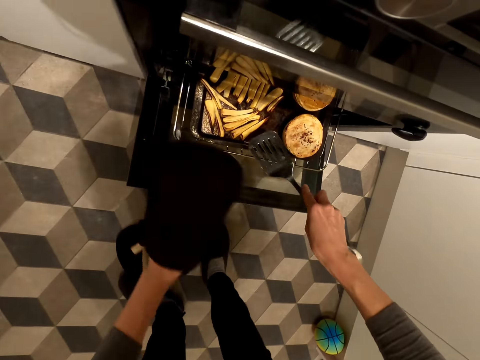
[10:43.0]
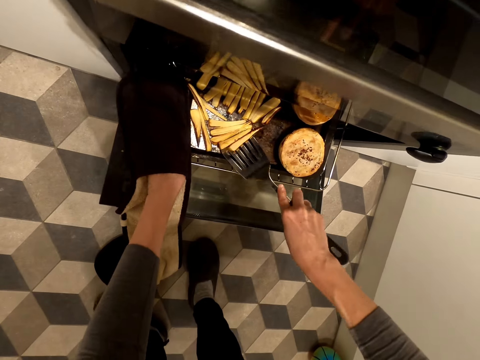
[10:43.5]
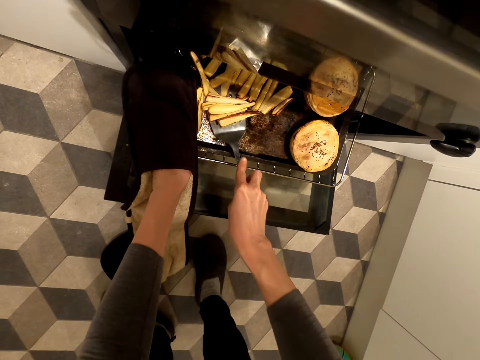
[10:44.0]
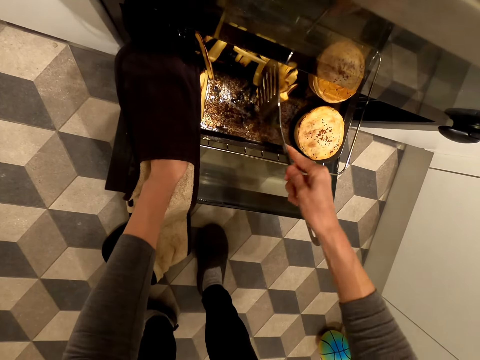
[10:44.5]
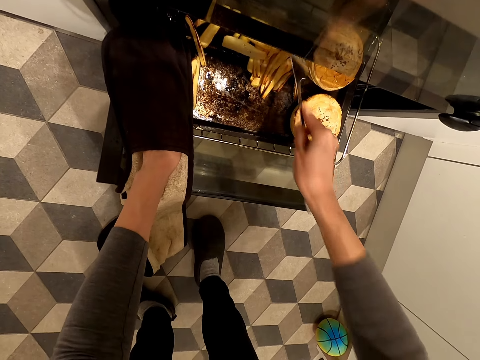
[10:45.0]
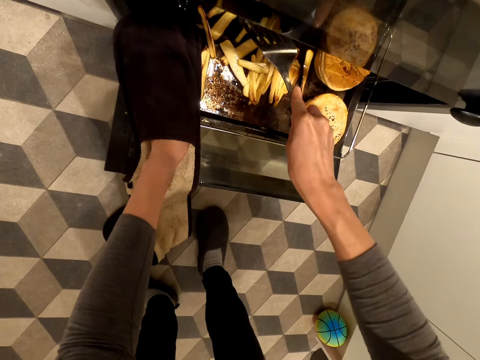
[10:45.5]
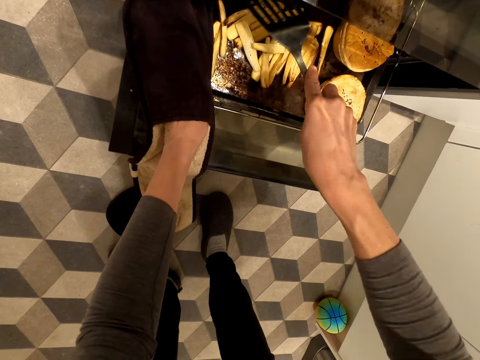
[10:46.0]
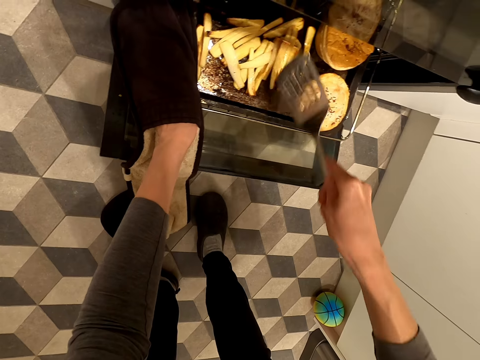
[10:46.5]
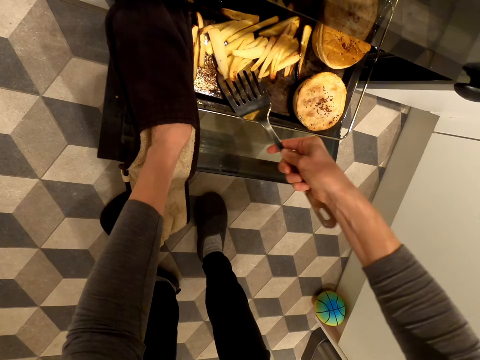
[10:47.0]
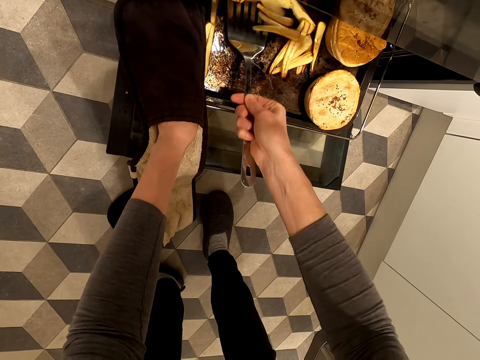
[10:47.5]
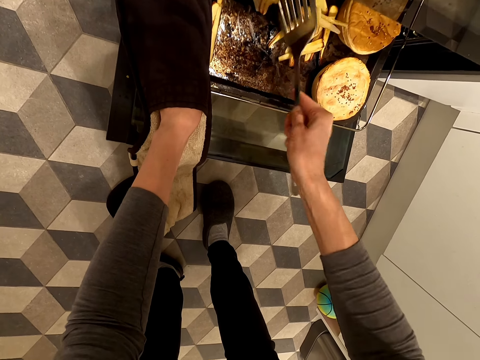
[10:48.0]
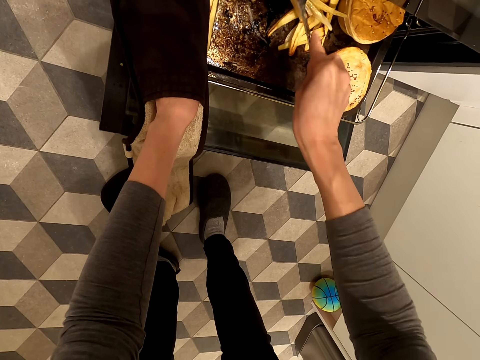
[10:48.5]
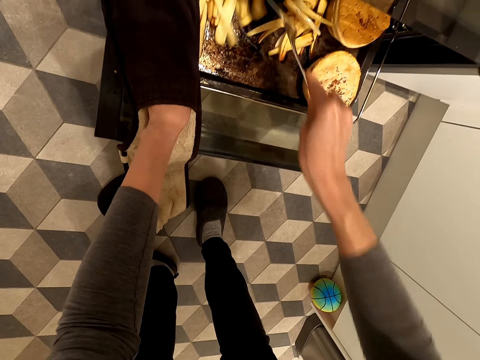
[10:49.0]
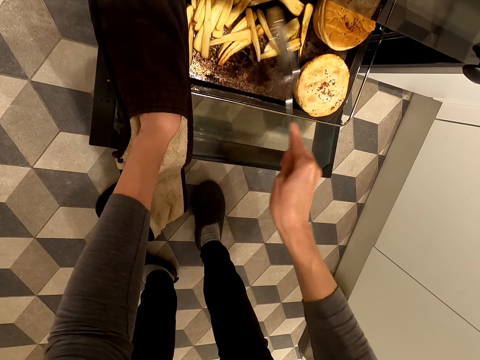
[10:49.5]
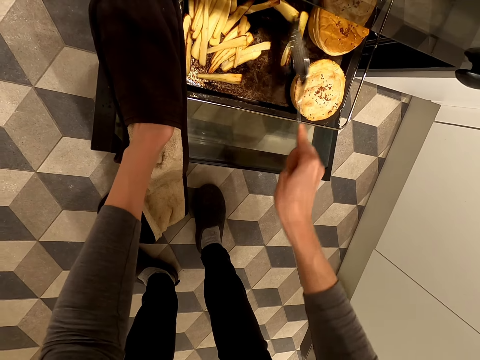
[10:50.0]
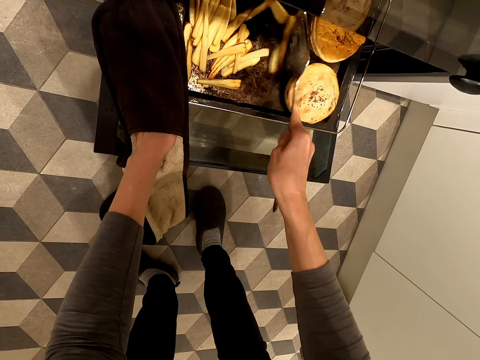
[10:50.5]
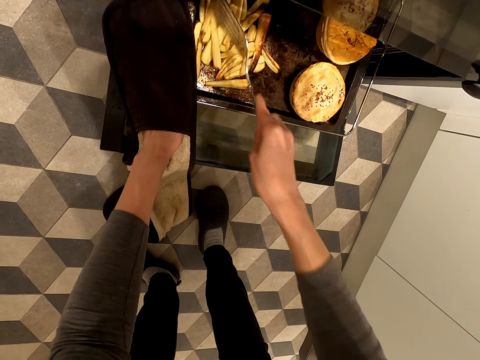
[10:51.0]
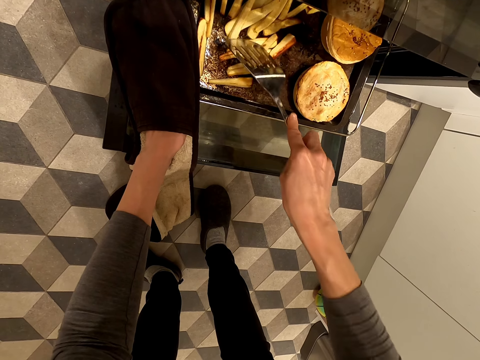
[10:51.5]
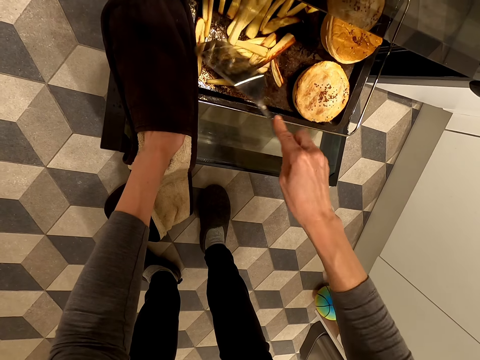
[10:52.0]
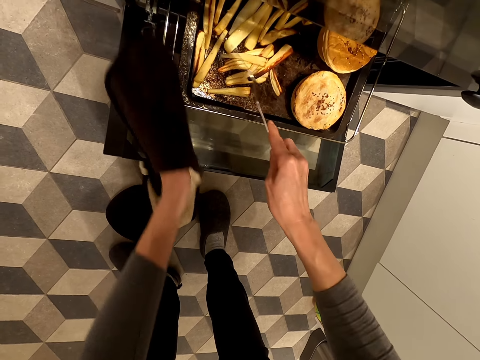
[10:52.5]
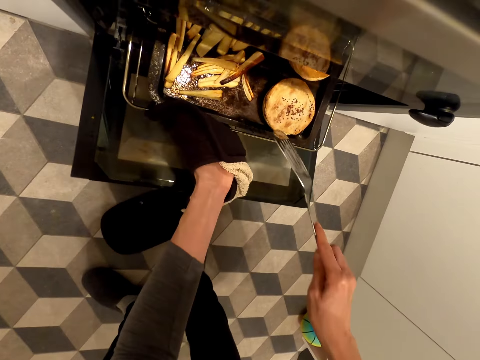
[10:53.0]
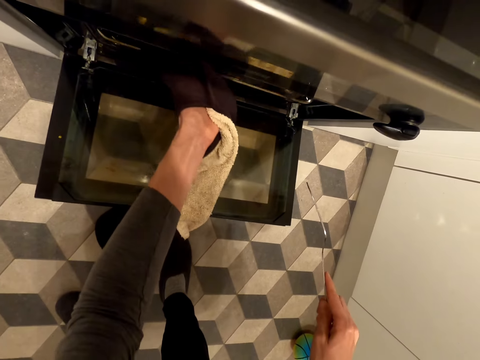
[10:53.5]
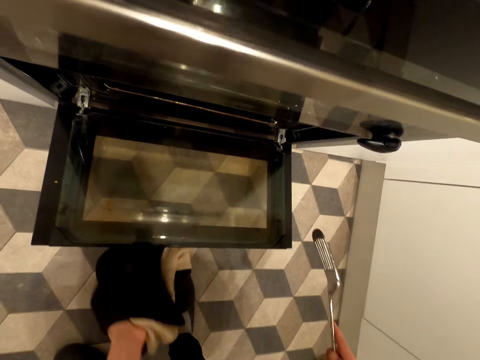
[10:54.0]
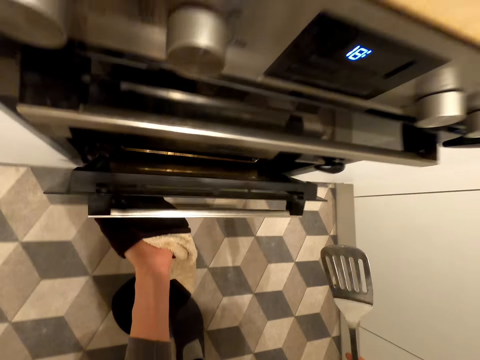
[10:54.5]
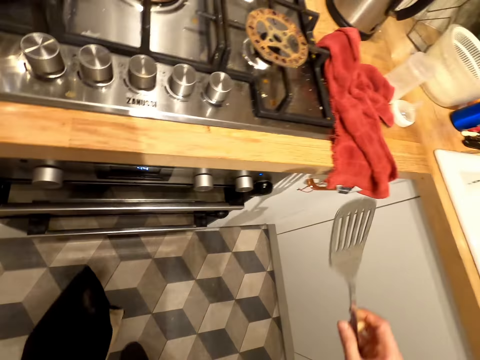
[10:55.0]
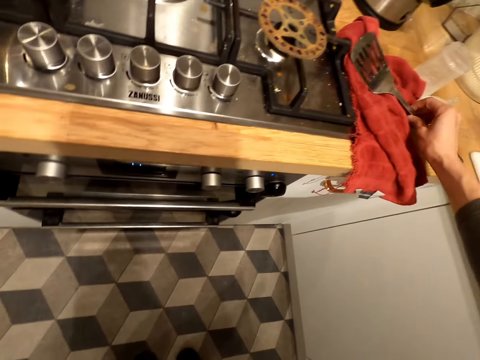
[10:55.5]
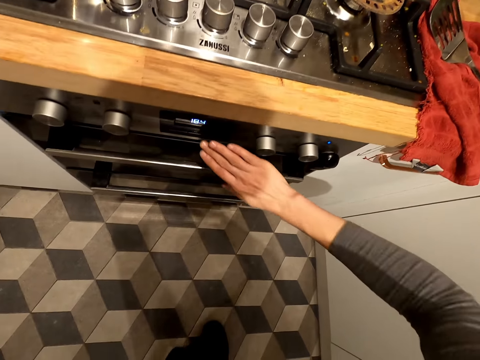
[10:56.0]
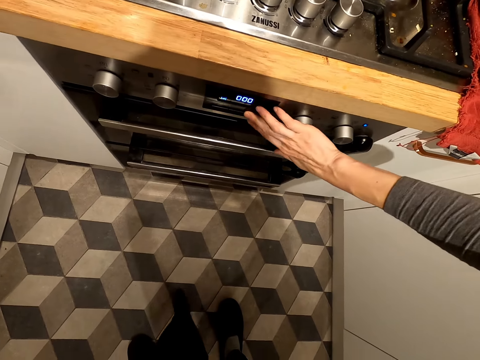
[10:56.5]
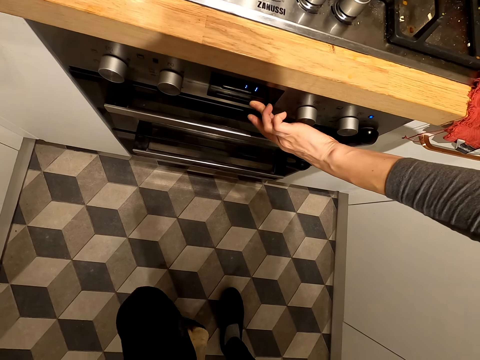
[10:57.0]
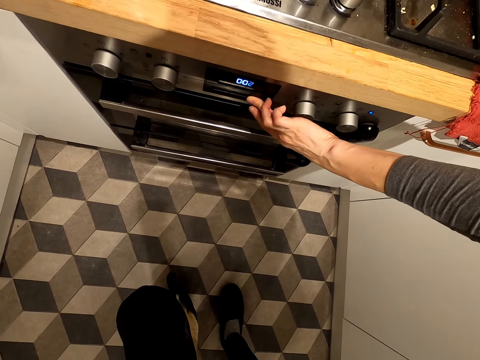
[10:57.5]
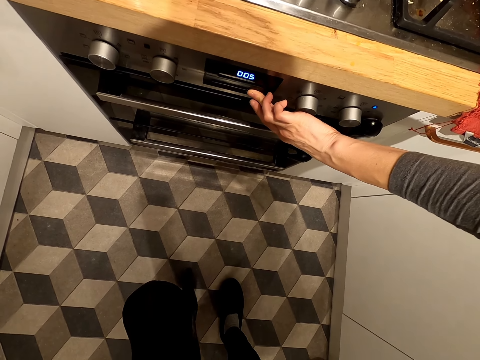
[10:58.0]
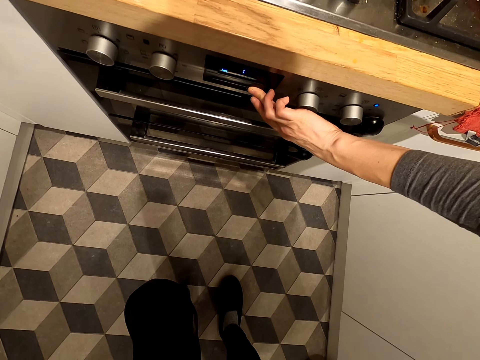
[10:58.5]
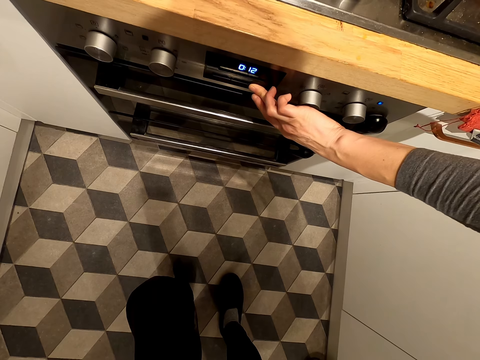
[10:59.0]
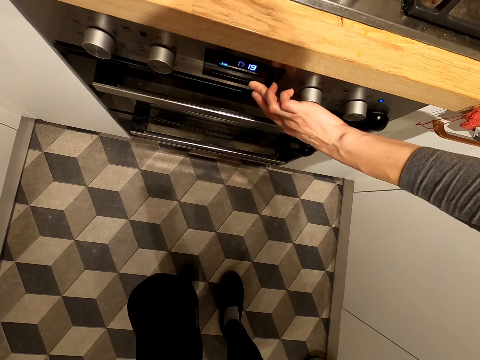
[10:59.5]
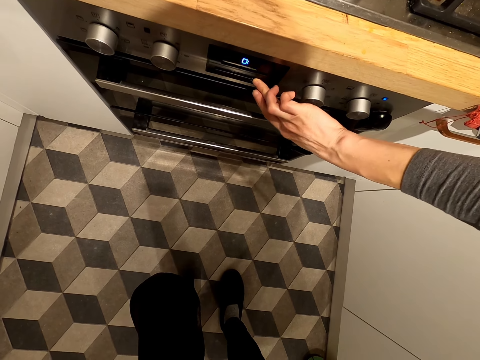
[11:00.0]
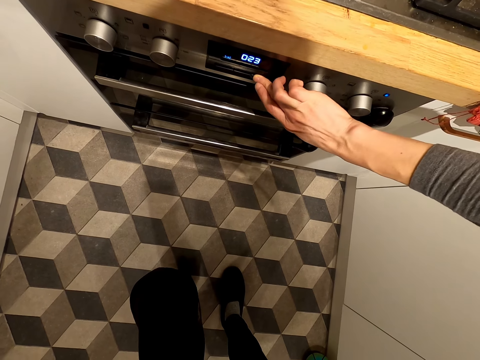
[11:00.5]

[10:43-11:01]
The camera wearer wears an open glove. They stir the fries. They turn the snacks in the oven. They drag the baking tin in the oven. They close the oven. They place the steel flat cooking spatula on a towel. They set the oven timer.

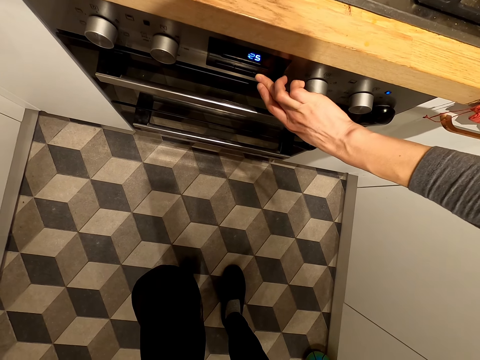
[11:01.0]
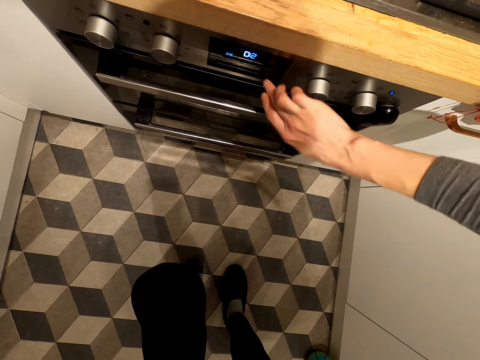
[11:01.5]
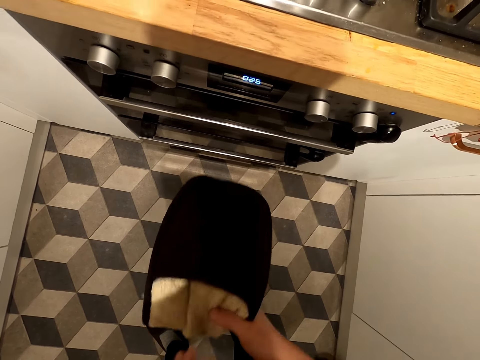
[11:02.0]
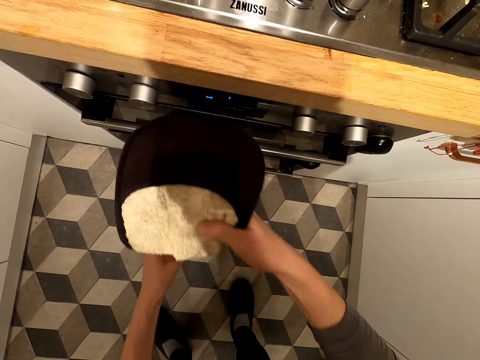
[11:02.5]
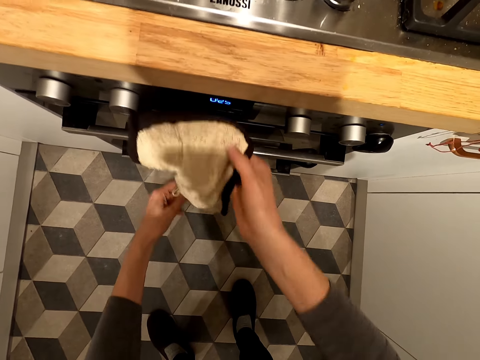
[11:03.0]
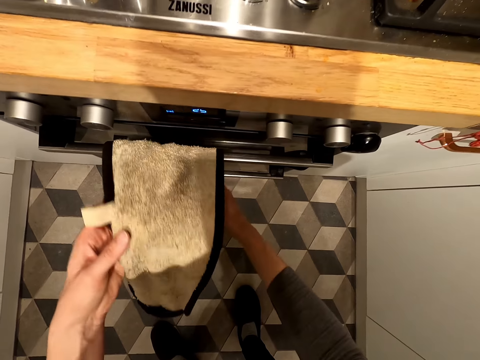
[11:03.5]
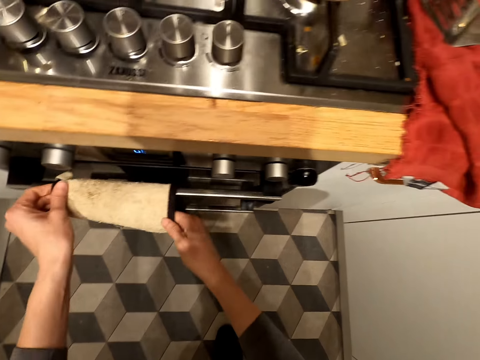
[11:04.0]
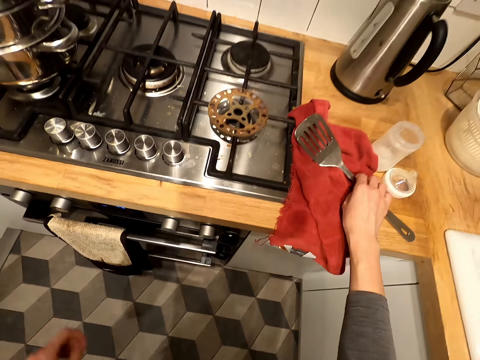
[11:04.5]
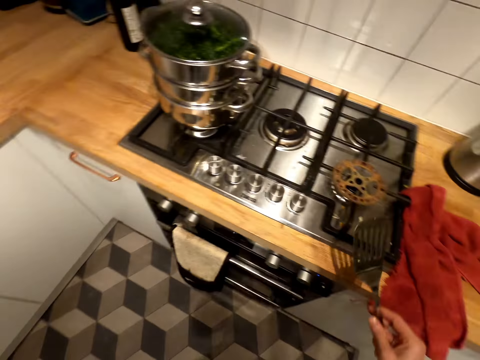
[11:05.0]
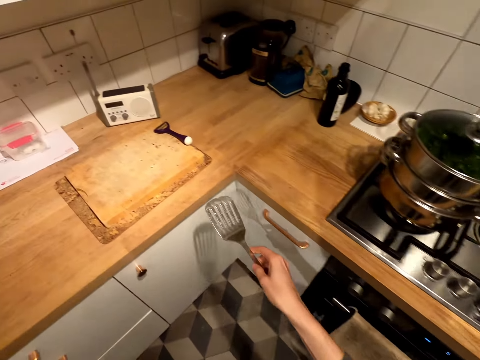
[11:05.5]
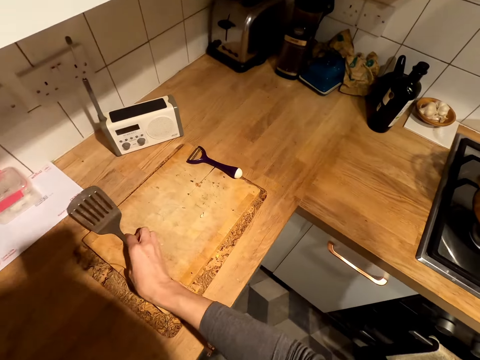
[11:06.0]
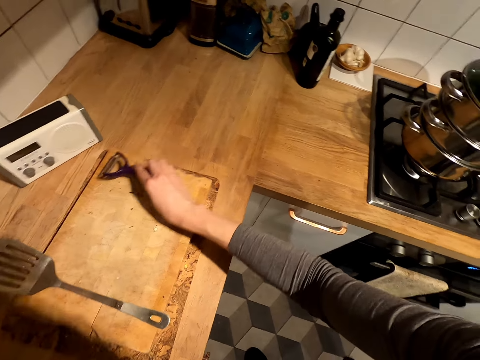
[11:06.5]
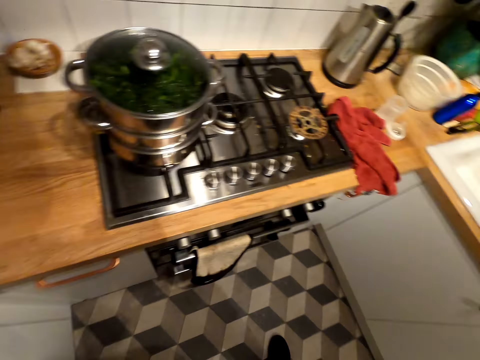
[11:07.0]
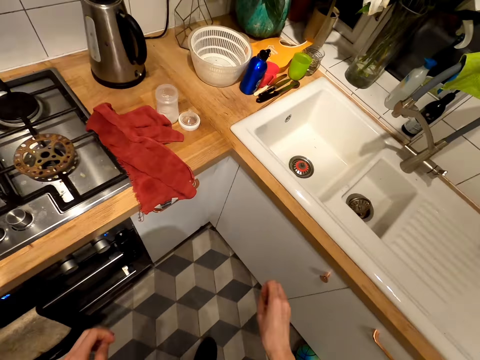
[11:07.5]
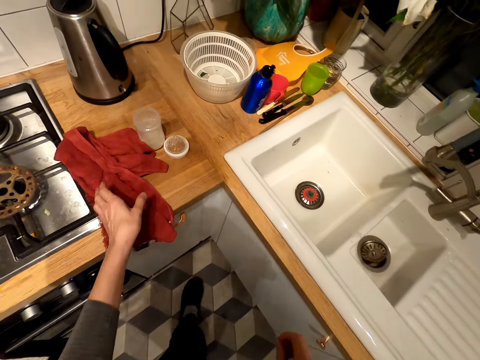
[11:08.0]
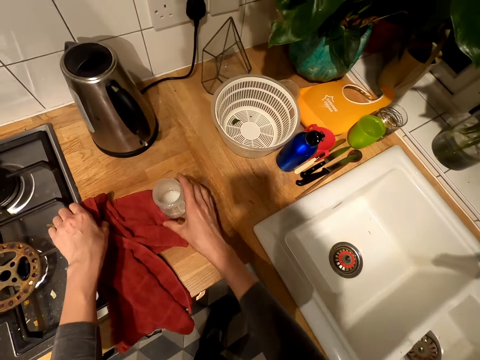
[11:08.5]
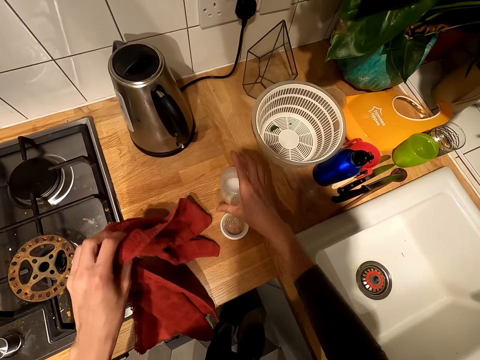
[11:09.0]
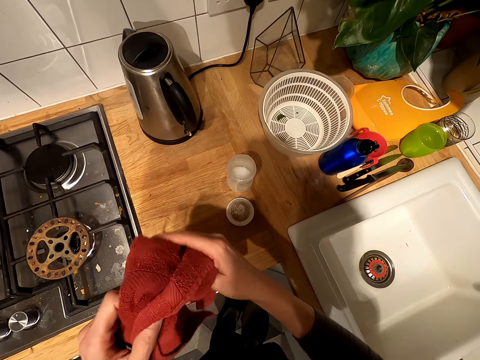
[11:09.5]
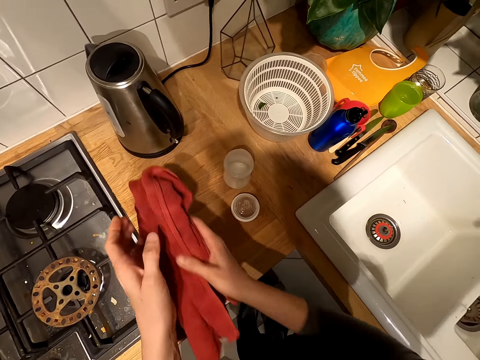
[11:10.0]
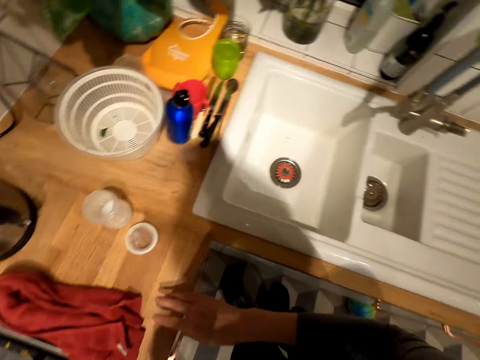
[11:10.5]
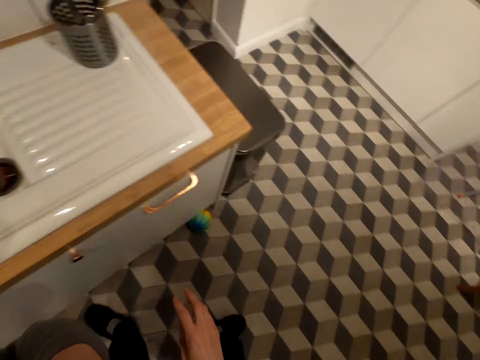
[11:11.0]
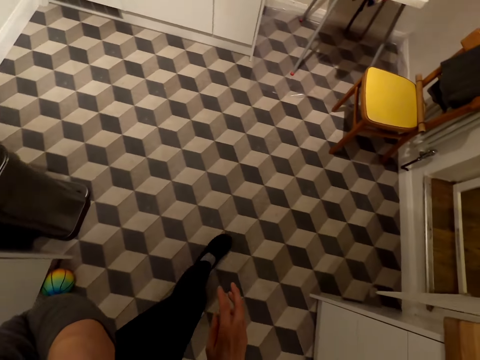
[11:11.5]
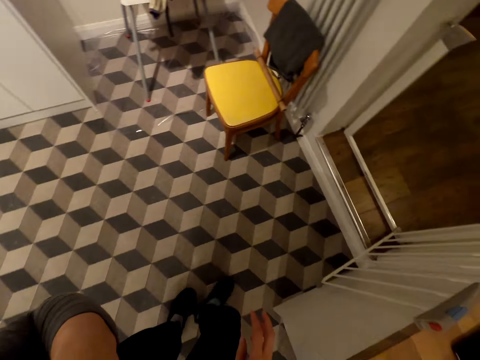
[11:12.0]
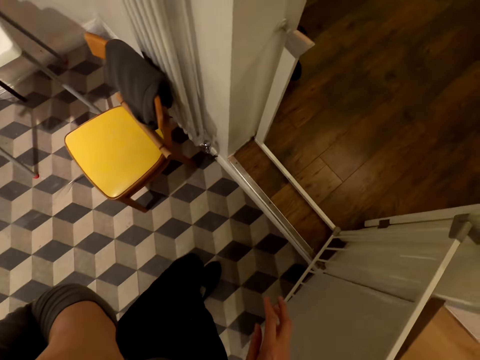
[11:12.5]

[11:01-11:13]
The camera wearer hangs the kitchen cloth on the cooker. They place the glove on the oven handle. They pick up the steel flat cooking spatula. They walk towards the chopping board. They place the steel flat cooking spatula on the chopping board. They pick the potato peeler. They walk towards the sink. They pick up the towel or kitchen cloth. They throw the towel on the kitchen bench next to the cooker. They walk in the room.
